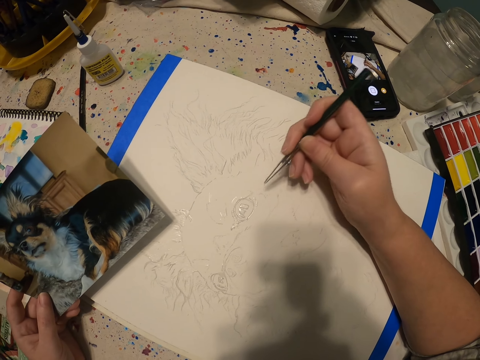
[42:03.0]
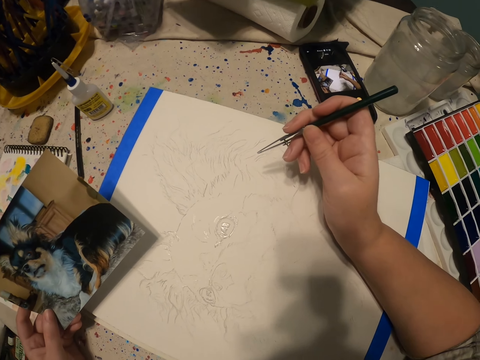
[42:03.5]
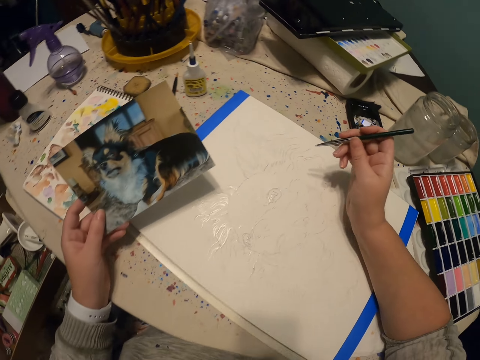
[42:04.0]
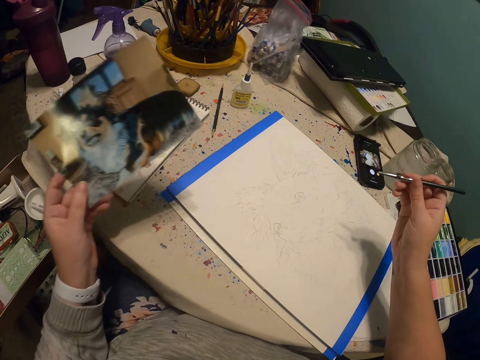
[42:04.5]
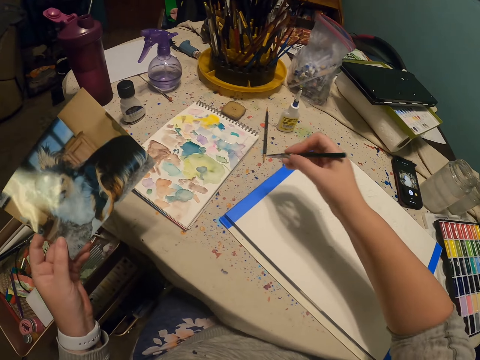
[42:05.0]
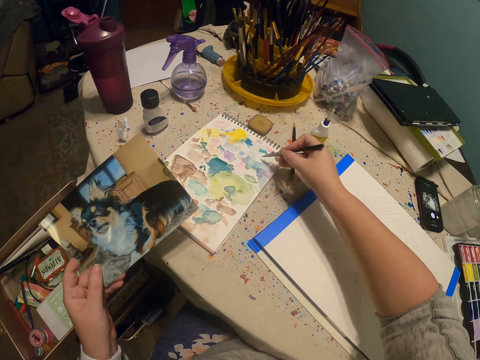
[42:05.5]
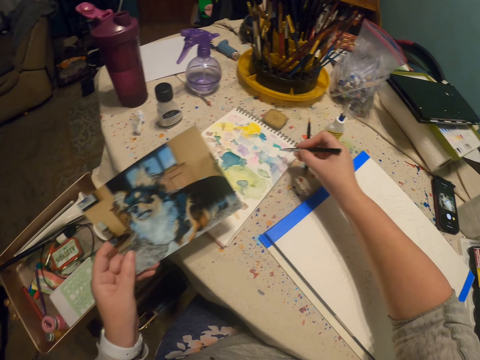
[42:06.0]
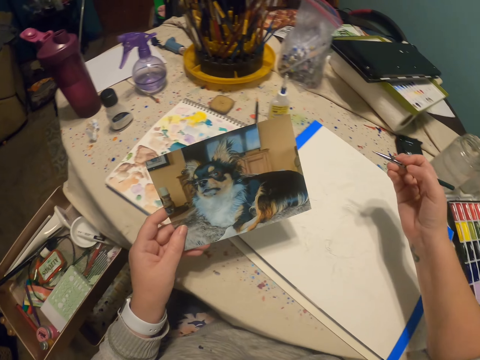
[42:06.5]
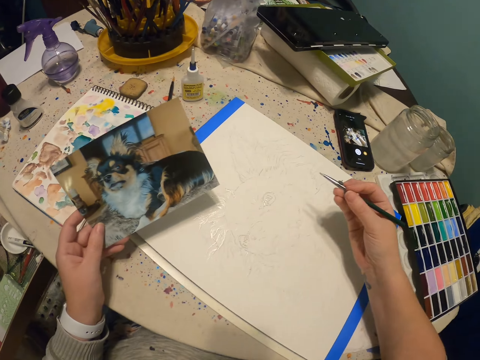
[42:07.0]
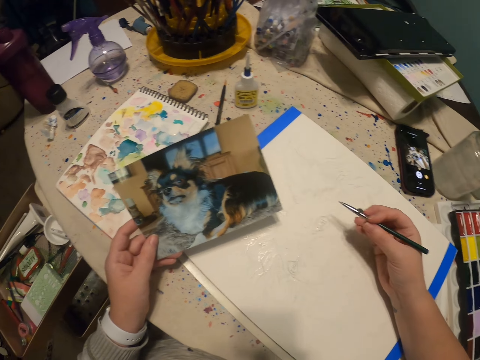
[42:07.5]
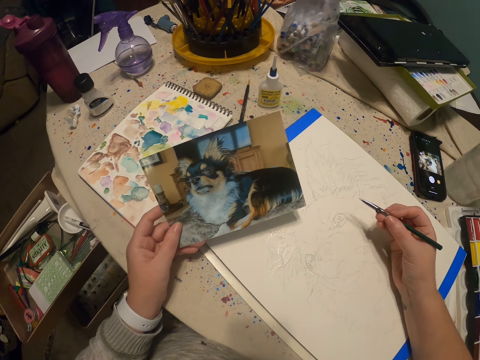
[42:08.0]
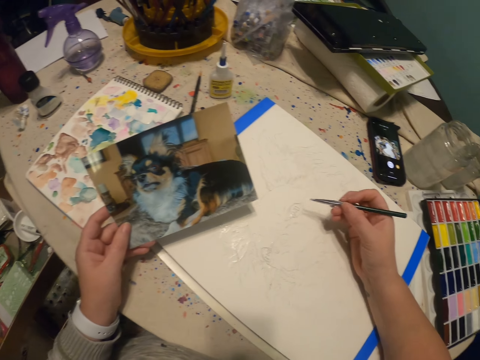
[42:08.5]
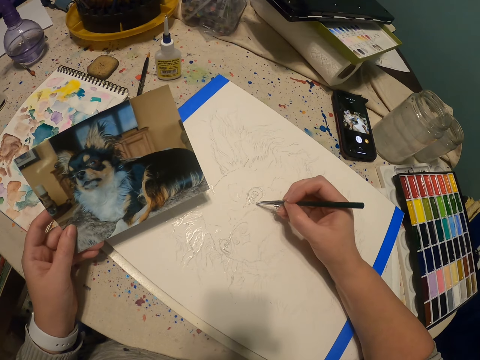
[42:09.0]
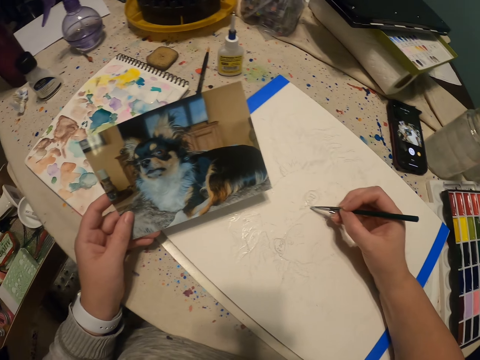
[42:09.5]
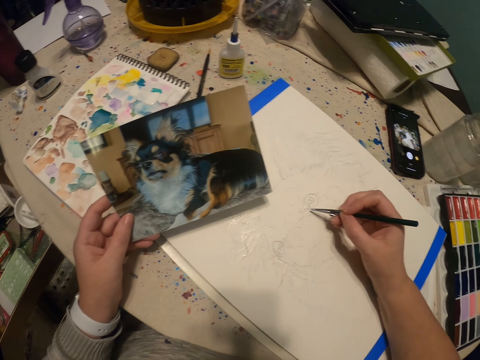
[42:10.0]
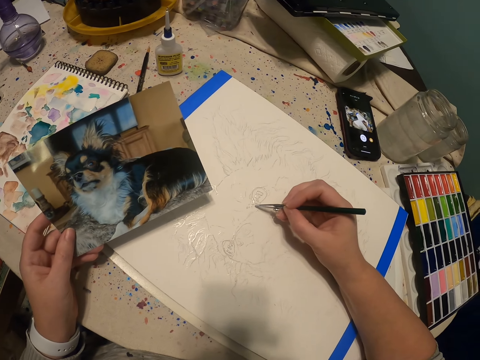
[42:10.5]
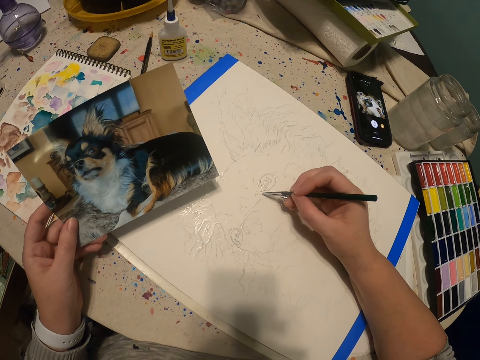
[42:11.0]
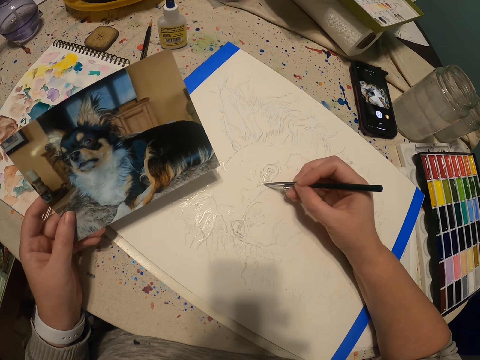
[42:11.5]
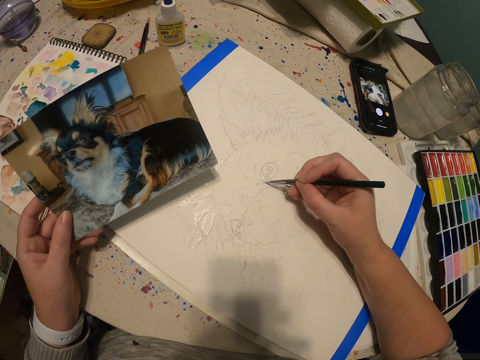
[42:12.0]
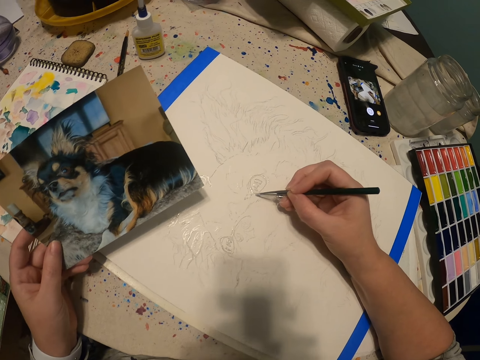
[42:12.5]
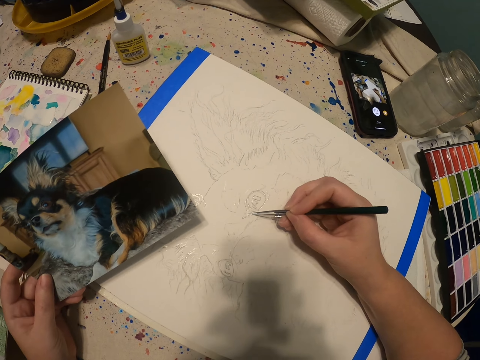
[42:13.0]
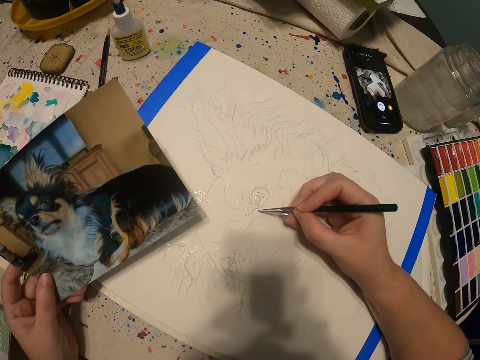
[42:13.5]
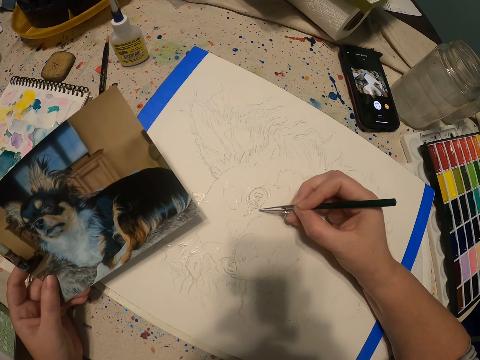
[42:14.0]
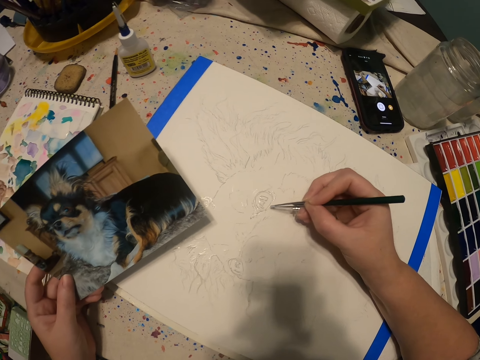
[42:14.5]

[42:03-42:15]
The camera wearer adjusts the picture. They add paint to the paintbrush. They view the picture. They adjust the paintbrush. They view the picture. They paint on a canvas using the paintbrush.

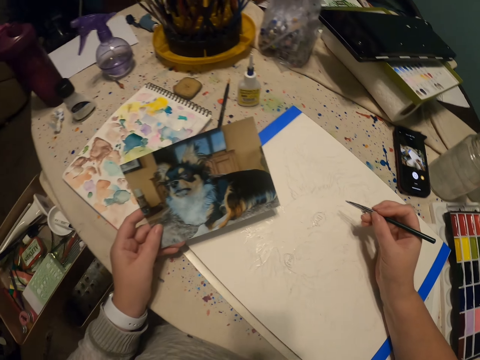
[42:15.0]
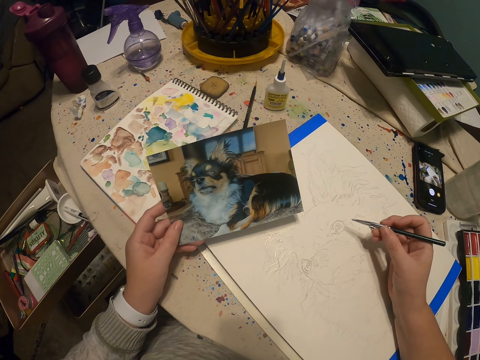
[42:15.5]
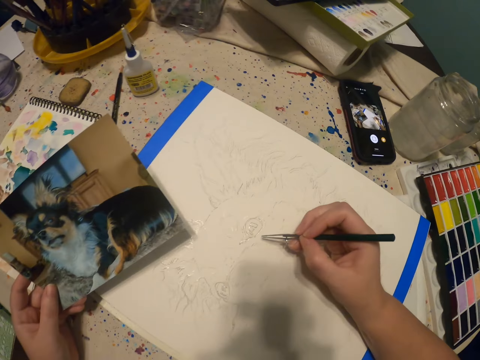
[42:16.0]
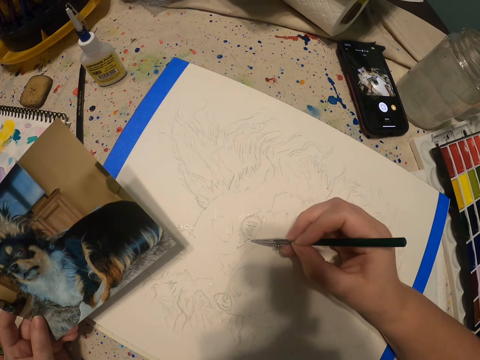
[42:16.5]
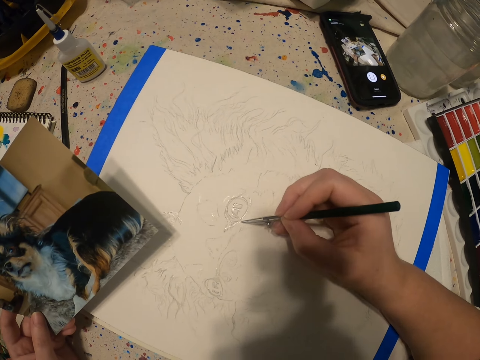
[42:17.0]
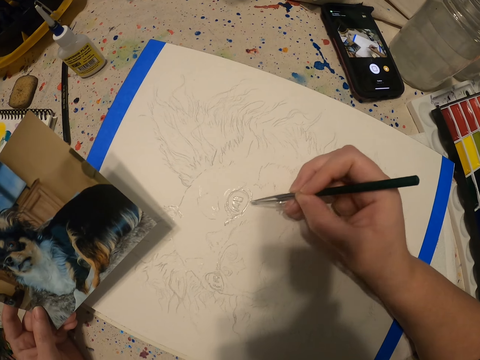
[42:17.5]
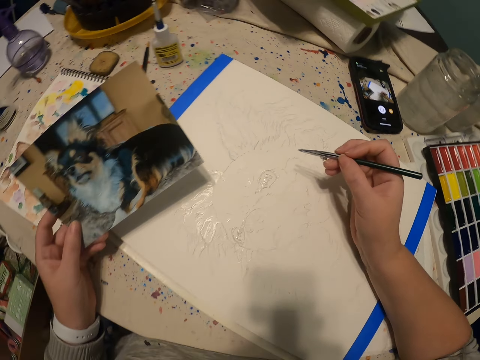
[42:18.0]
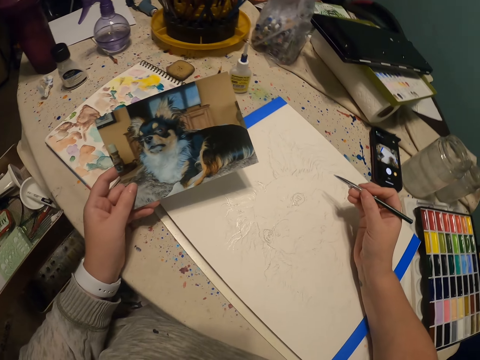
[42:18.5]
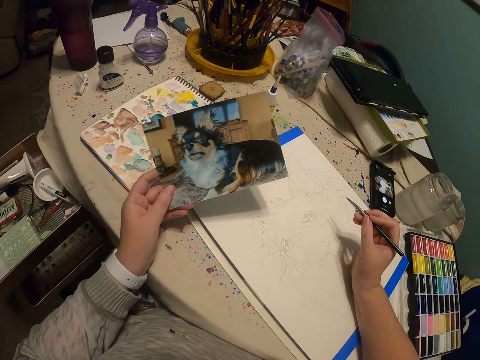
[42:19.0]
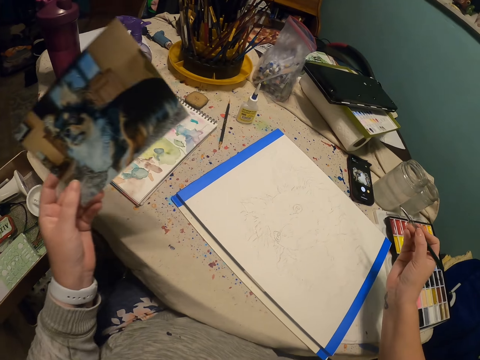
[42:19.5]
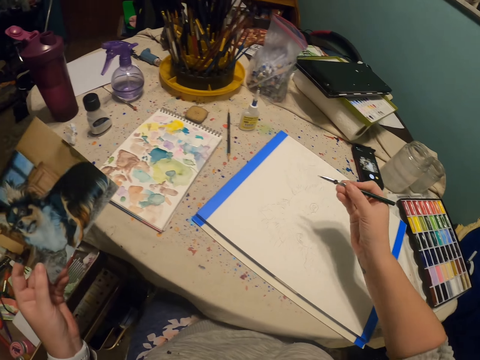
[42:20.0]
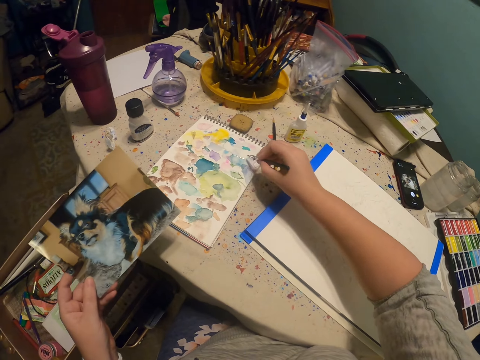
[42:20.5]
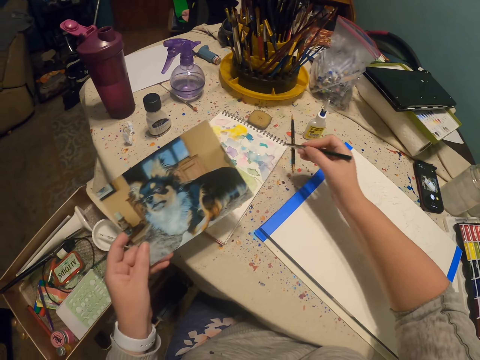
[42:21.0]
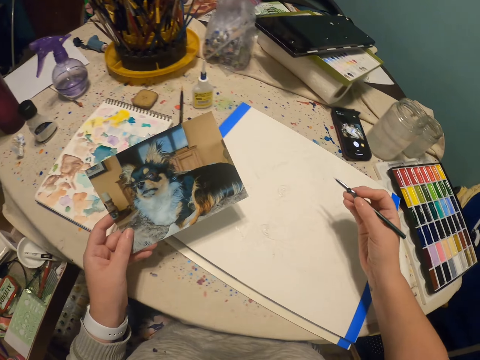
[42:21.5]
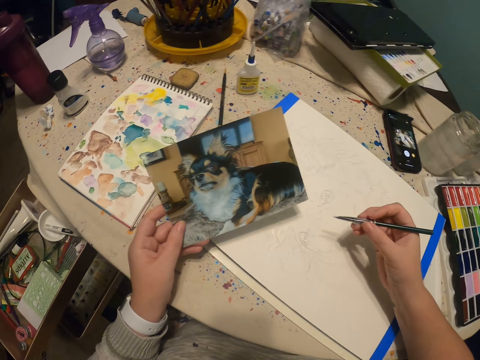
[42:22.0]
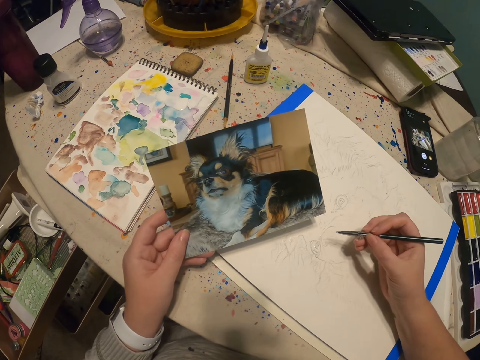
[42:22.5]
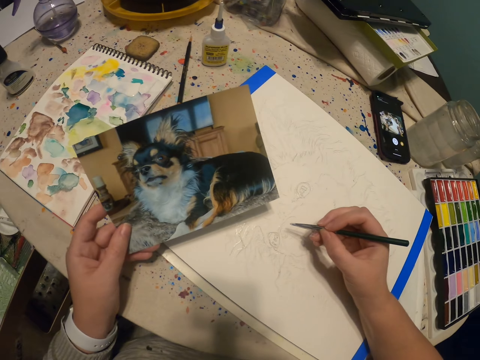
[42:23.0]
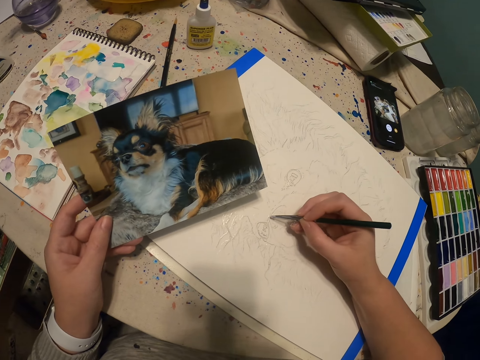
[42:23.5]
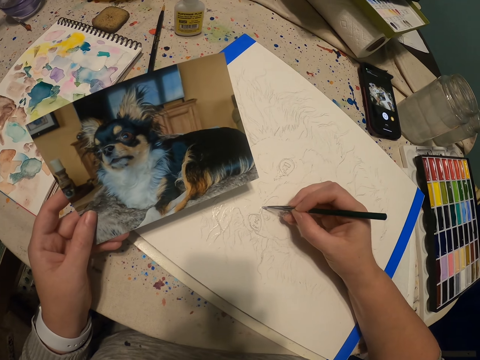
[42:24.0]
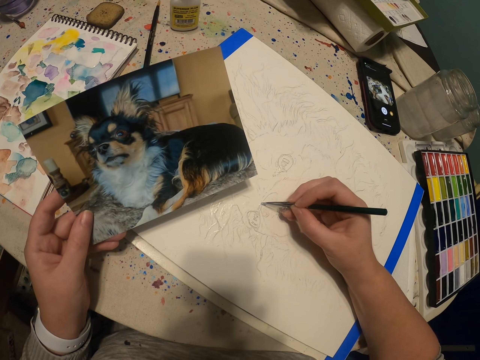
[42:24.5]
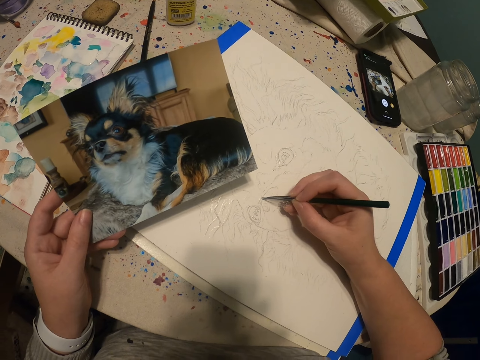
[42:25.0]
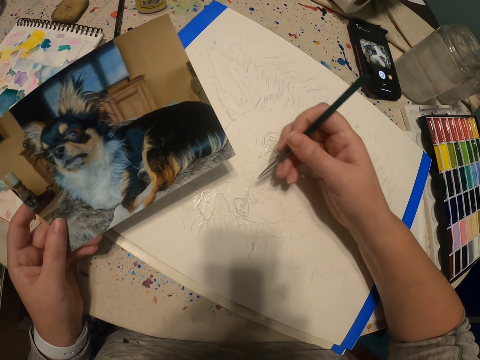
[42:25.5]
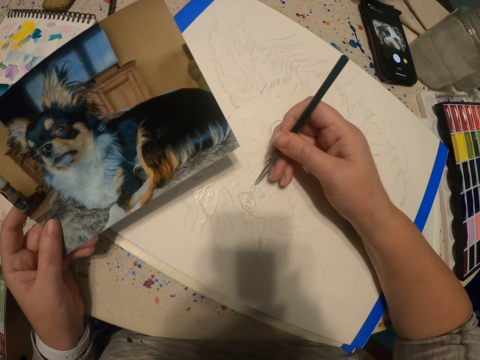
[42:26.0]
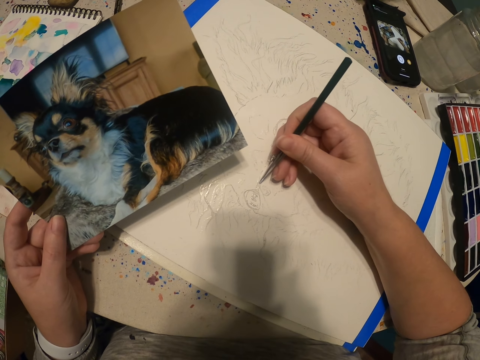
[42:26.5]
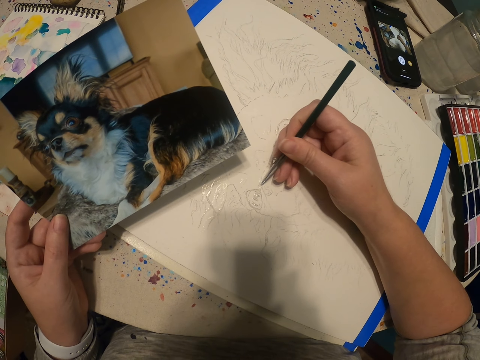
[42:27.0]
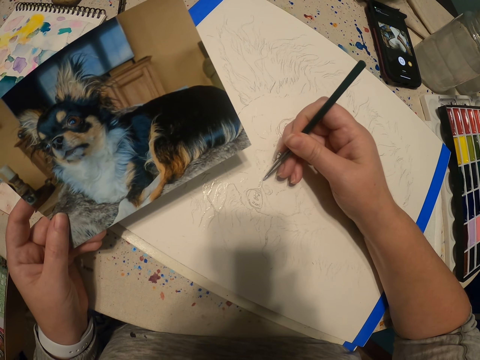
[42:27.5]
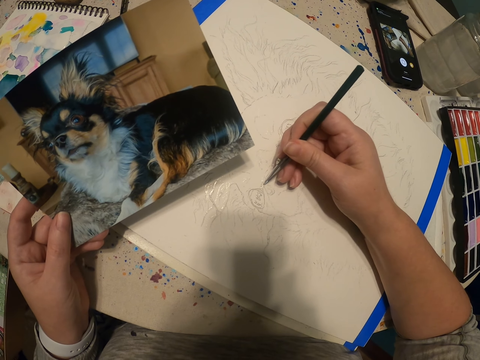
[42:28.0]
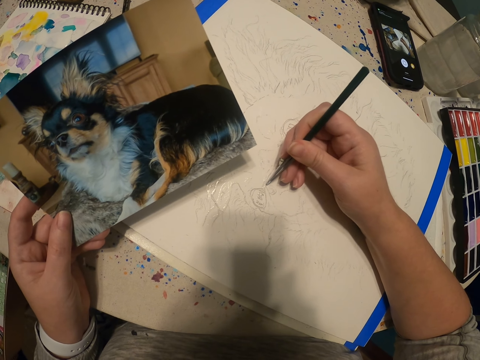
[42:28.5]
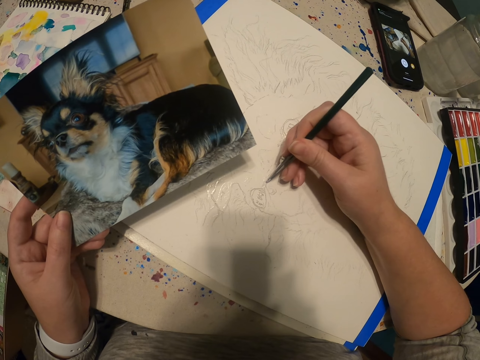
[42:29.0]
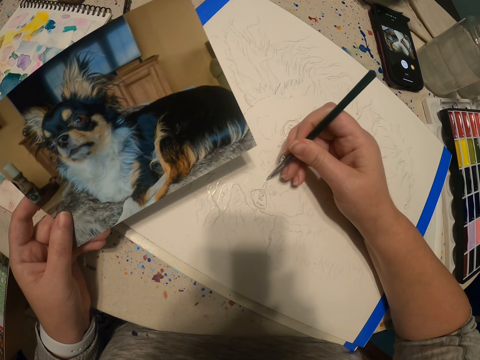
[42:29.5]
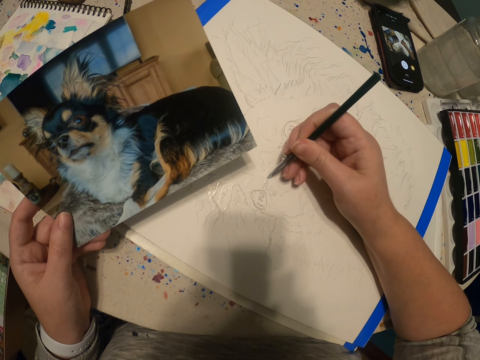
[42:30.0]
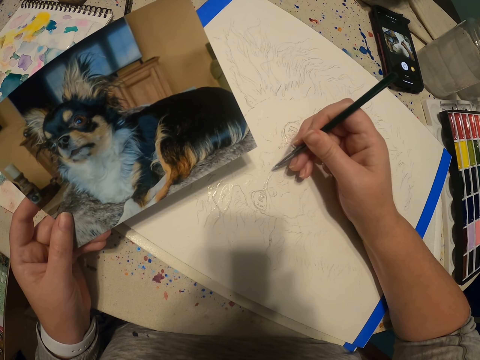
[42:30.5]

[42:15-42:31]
The camera wearer views the picture. They paint on a canvas using the paintbrush. They view the picture. They adjust the picture. They add paint to the paintbrush. They view the picture. They paint on the canvas using the paintbrush.
